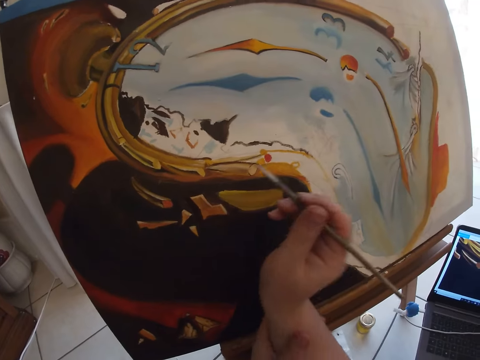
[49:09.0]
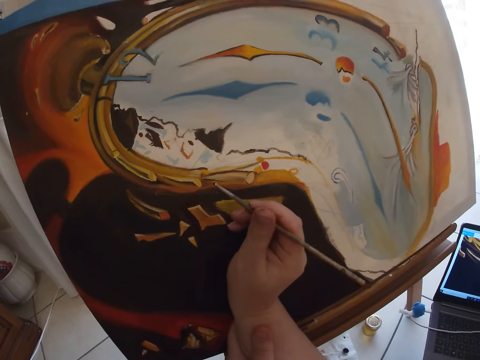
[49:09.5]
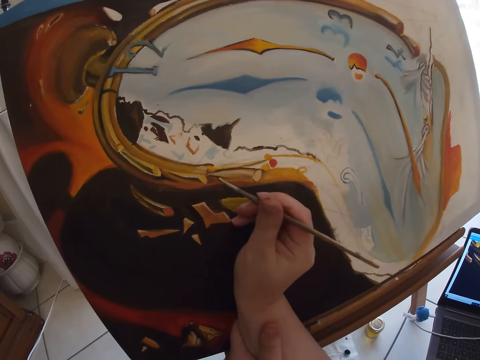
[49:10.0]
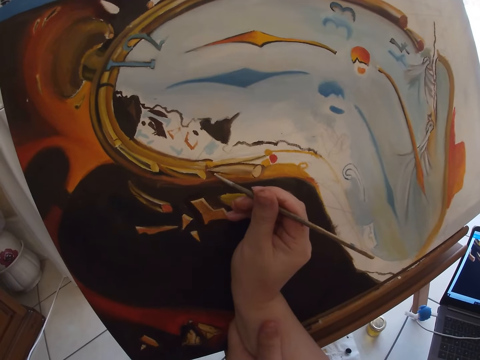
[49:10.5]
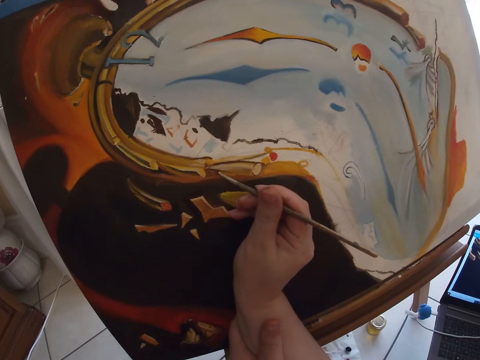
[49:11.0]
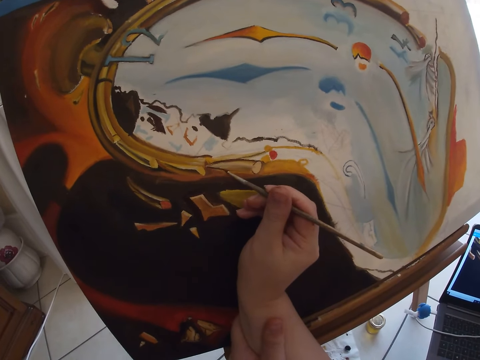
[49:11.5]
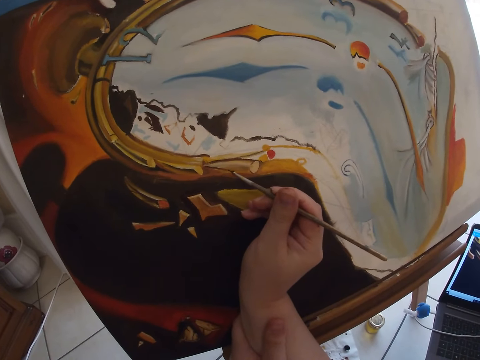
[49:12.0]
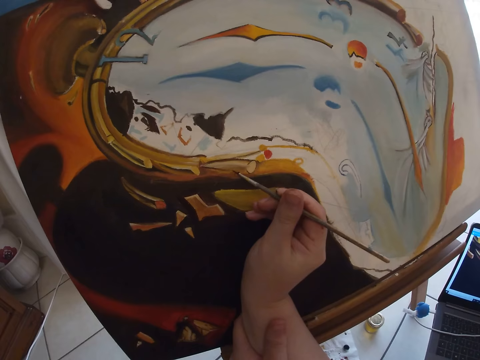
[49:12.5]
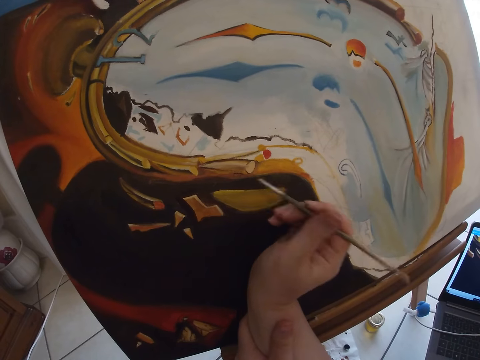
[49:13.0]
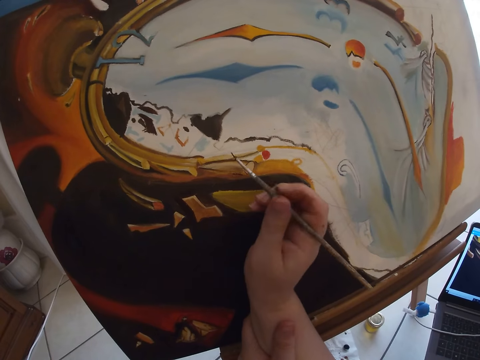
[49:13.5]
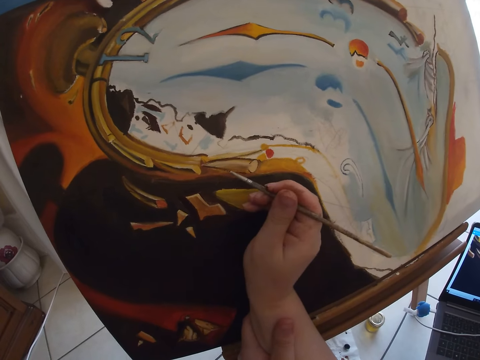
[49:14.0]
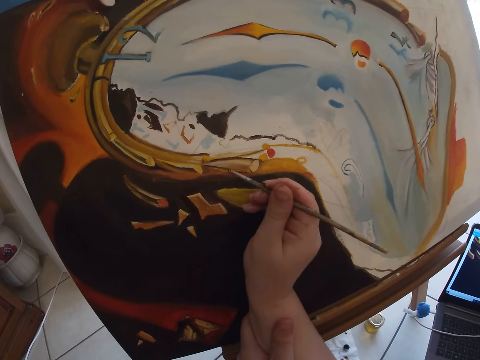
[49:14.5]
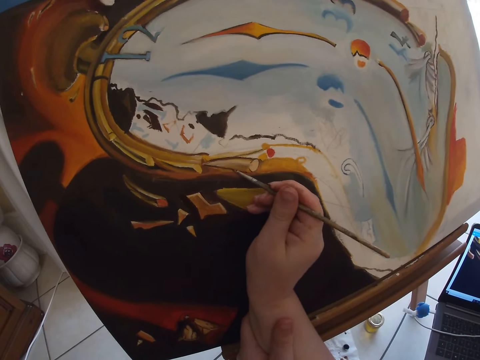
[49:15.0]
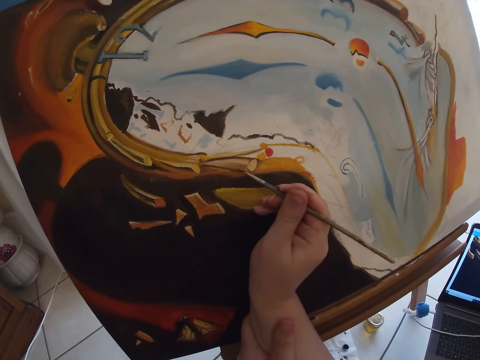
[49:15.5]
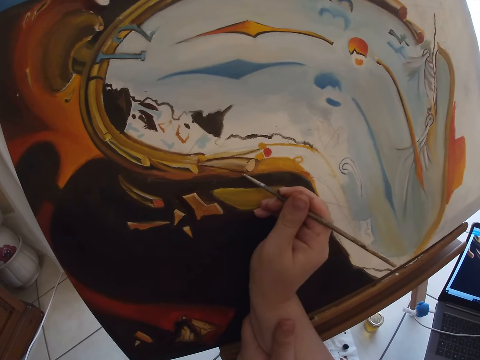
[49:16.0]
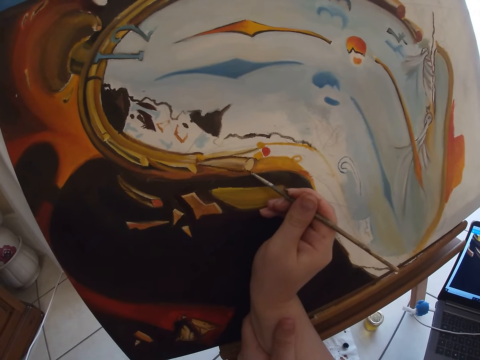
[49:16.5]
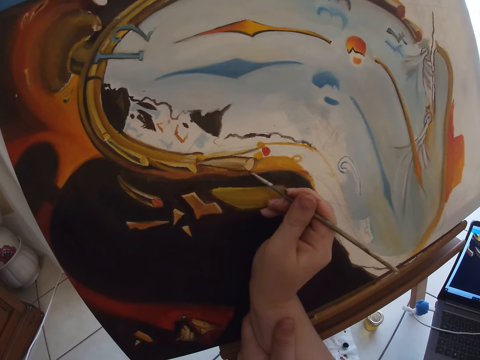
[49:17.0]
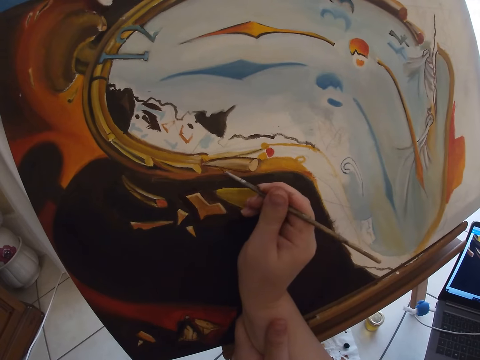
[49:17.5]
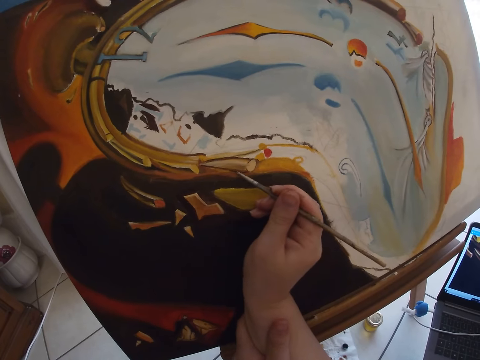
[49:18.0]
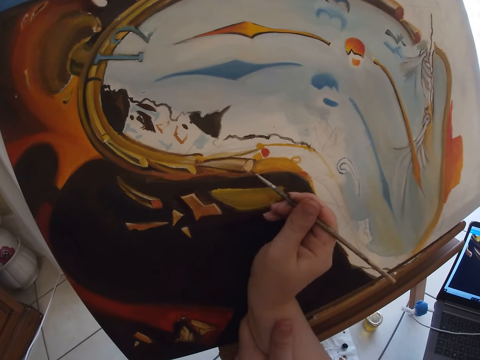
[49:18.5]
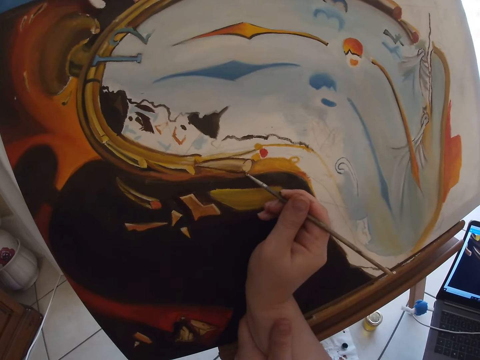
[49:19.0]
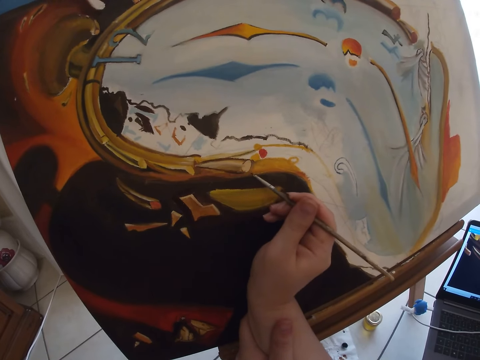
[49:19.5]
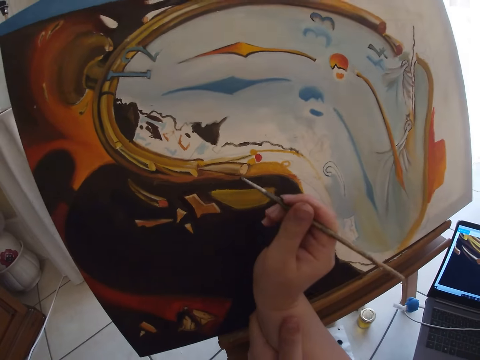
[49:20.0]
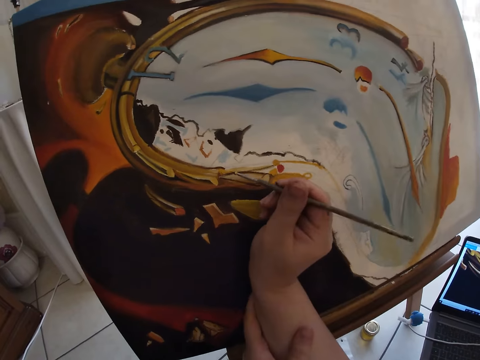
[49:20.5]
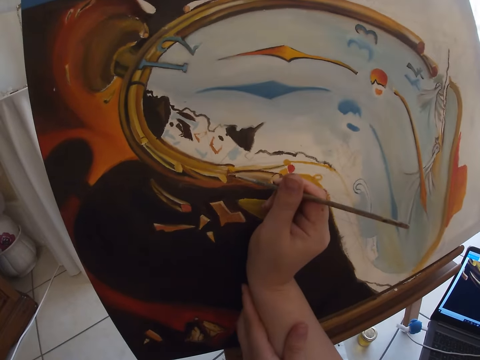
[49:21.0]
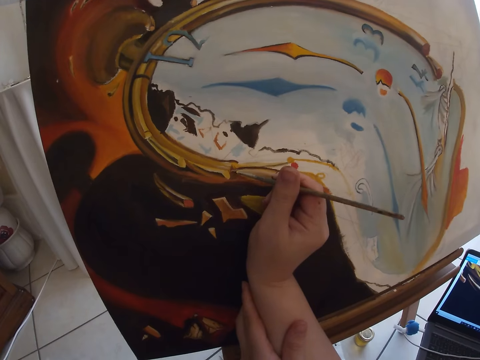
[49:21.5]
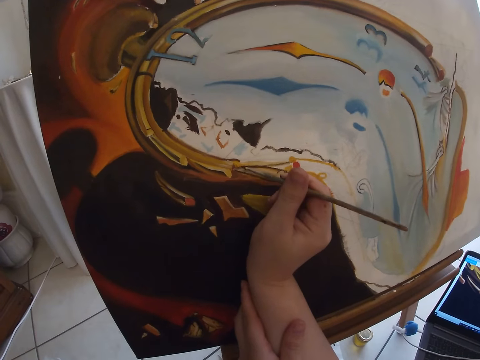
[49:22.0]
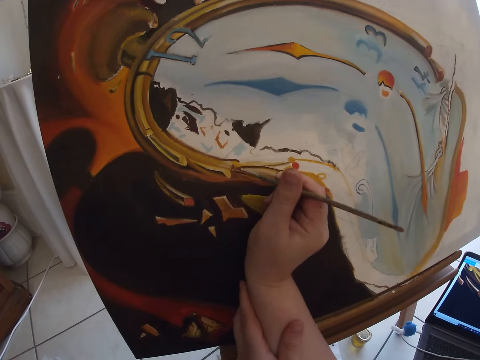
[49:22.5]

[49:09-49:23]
The camera wearer paints a canvas with a paintbrush in his right hand.

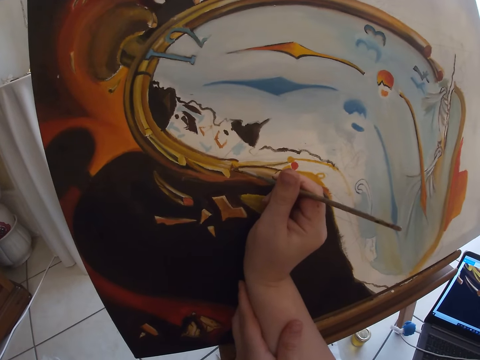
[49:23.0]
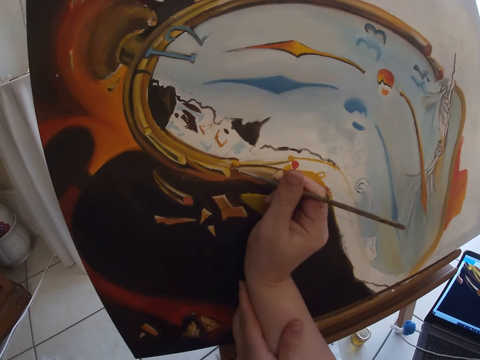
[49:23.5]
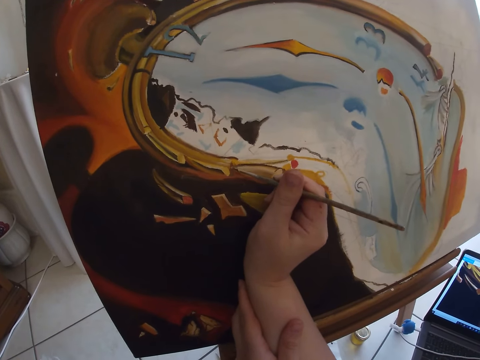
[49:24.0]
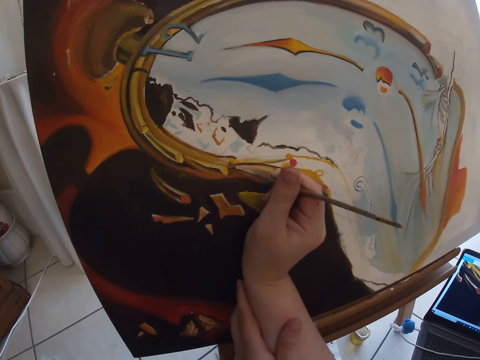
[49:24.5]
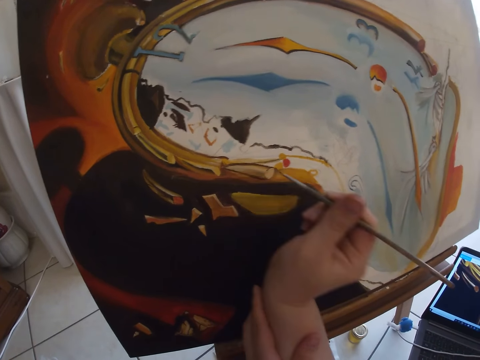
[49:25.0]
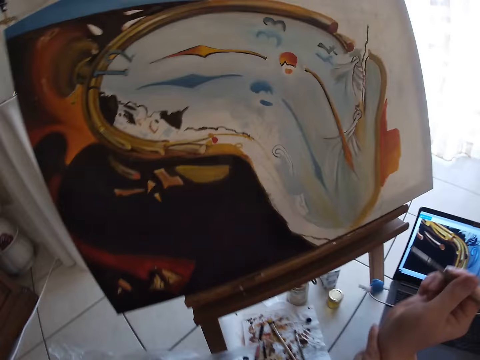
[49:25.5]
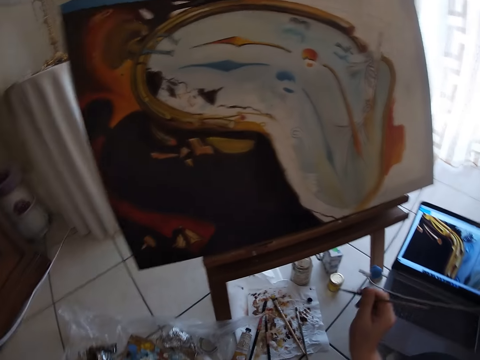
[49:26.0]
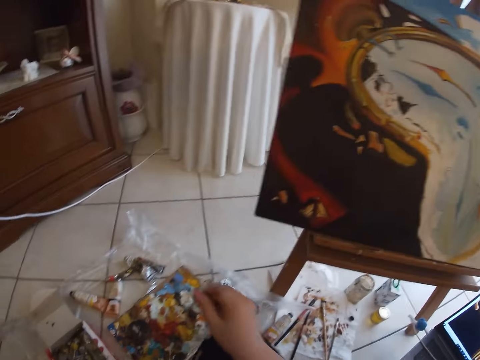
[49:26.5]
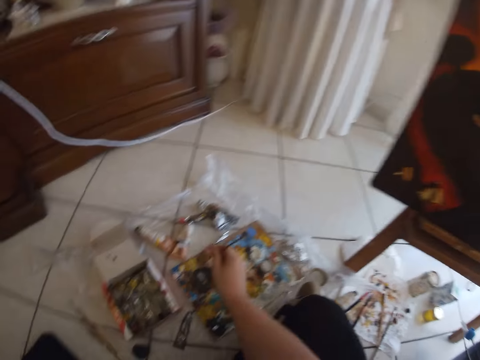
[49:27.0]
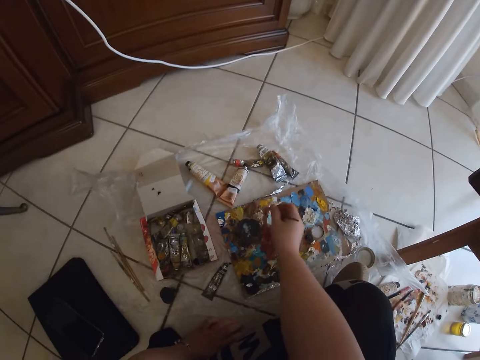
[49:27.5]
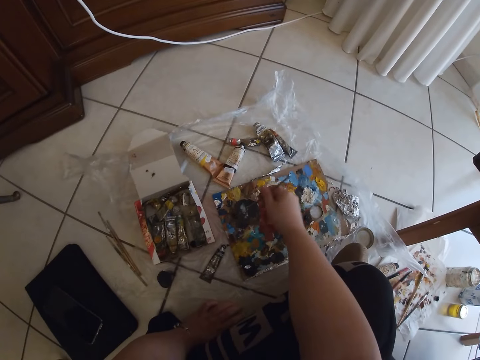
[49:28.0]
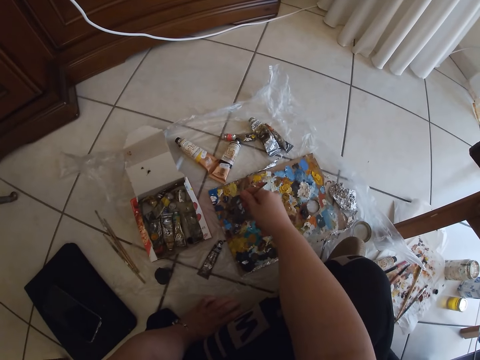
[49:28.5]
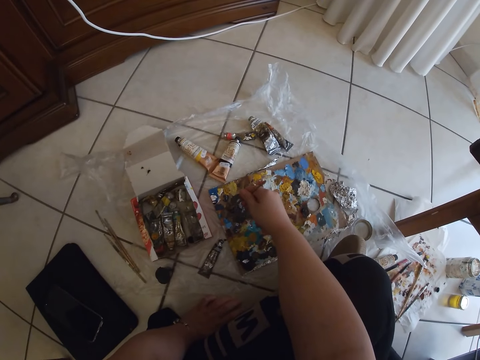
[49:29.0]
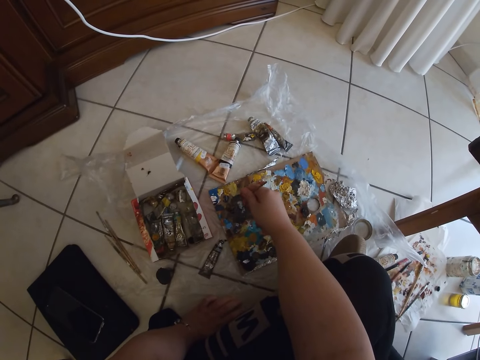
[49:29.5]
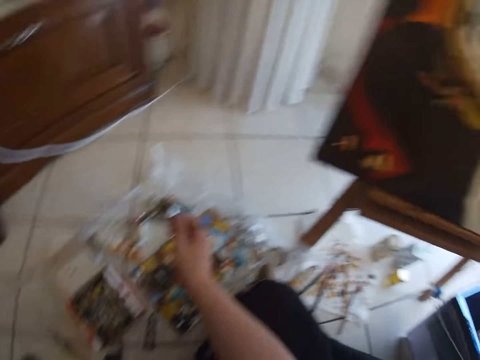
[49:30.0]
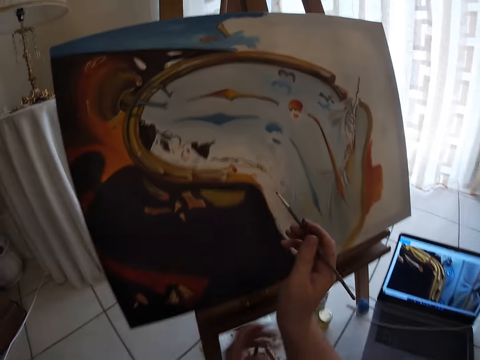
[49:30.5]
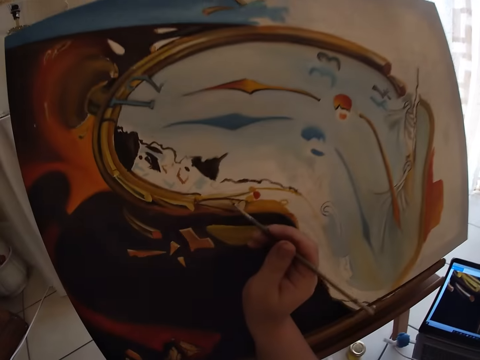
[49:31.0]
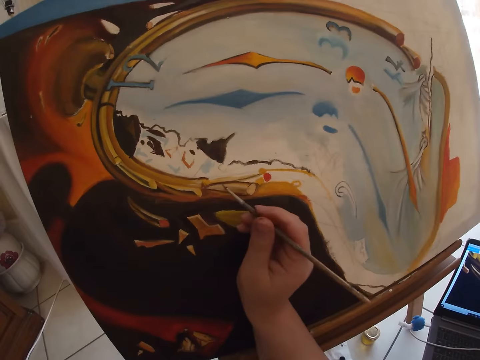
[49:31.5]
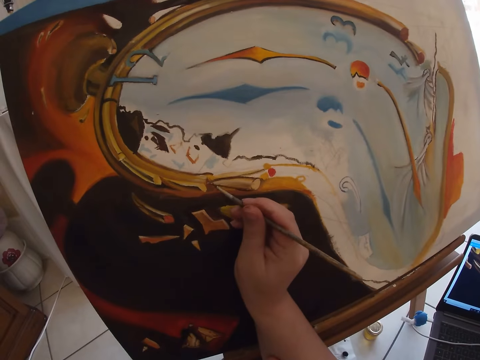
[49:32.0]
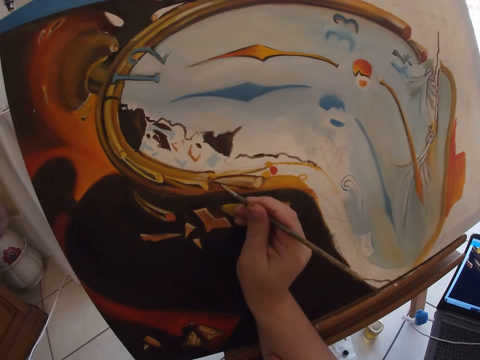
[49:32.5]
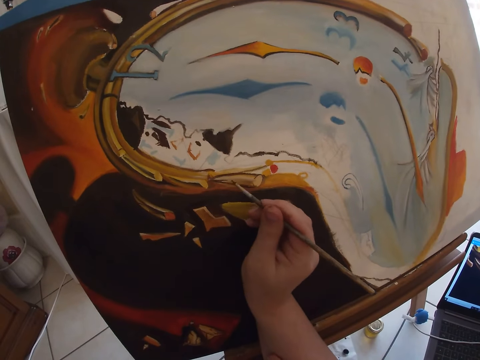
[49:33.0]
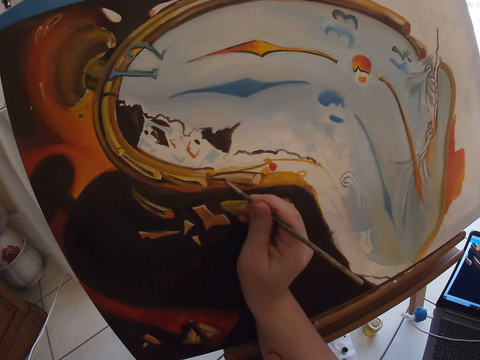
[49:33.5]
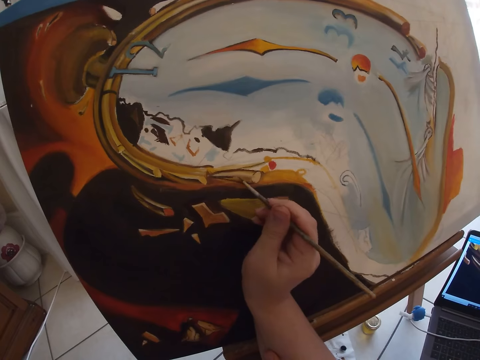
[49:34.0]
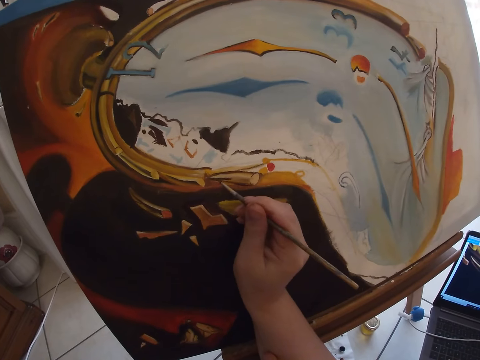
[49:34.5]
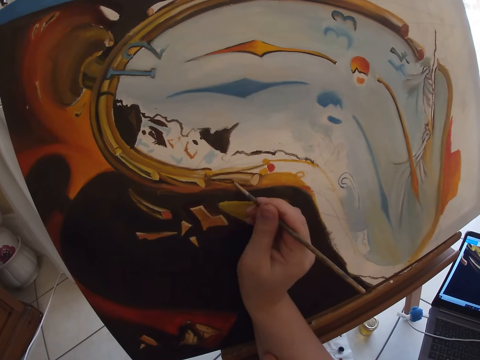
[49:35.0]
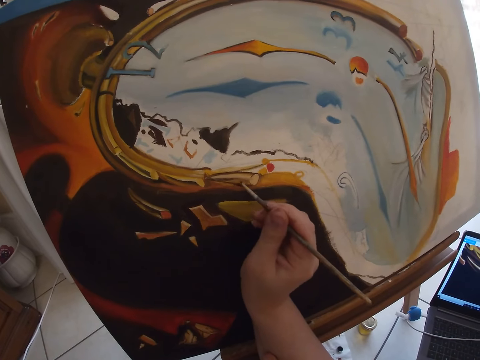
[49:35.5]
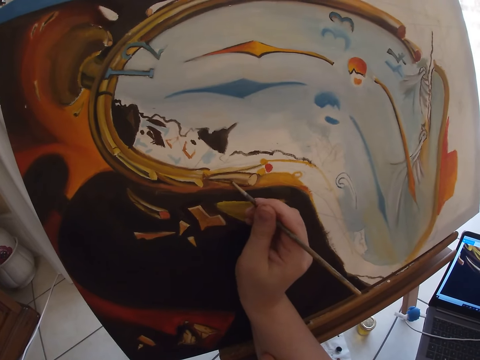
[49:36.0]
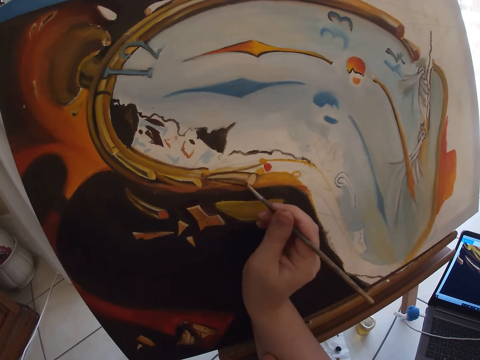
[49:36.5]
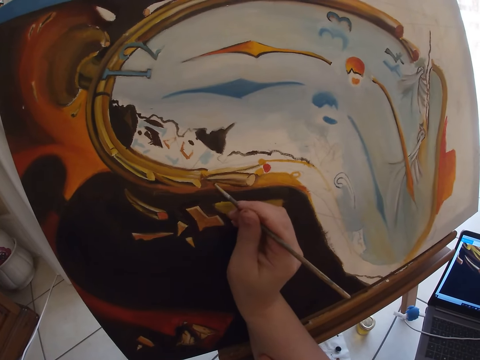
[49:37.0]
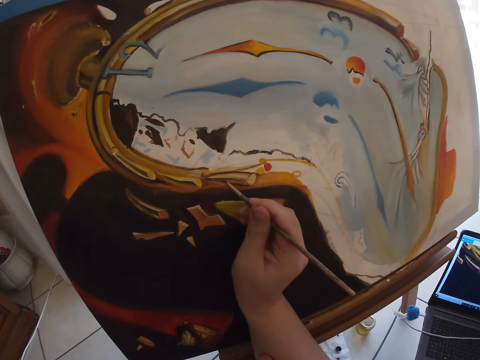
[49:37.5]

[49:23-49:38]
The camera wearer takes paint from a paint board on the ground with the paintbrush in his right hand. He paints a canvas with a paintbrush in his right hand.
